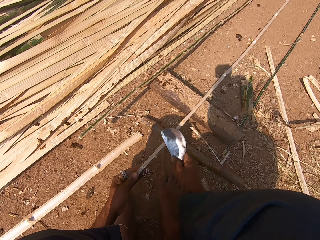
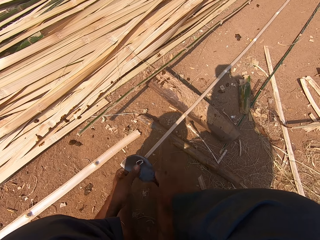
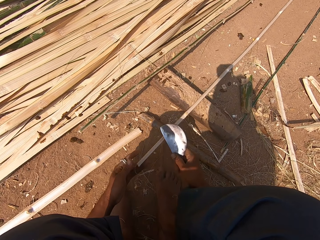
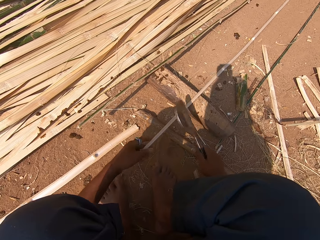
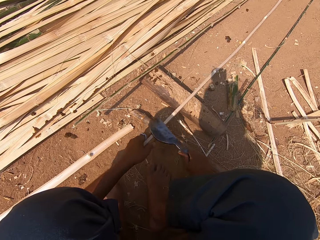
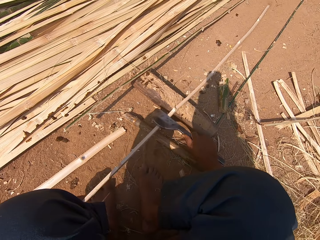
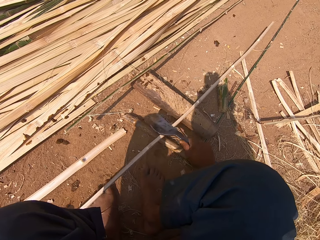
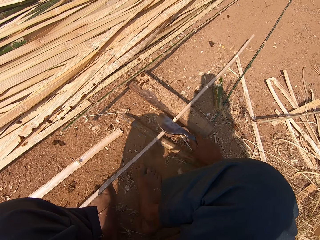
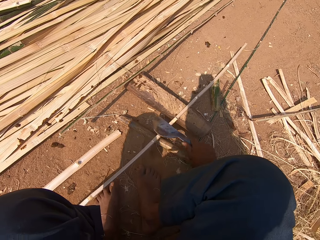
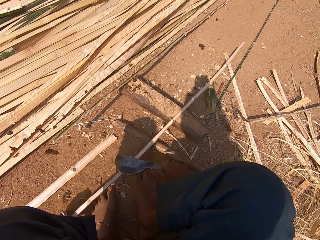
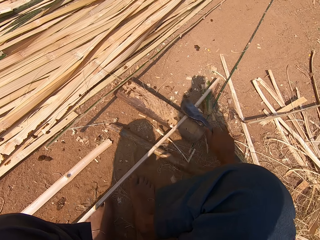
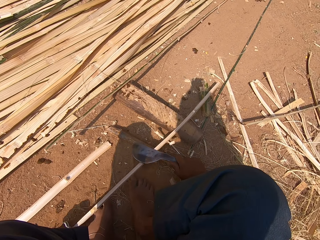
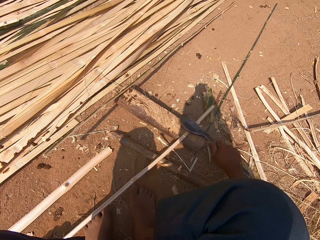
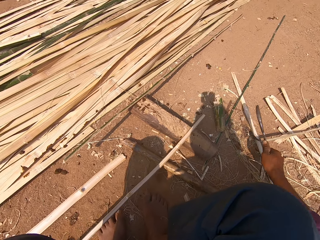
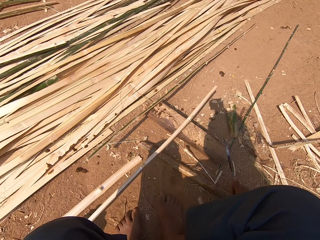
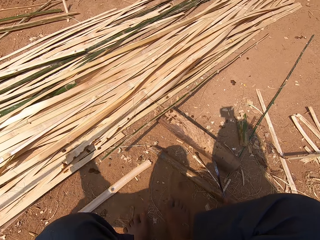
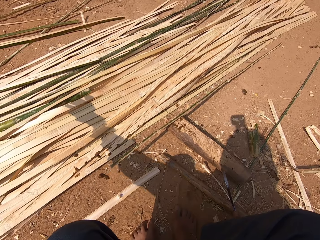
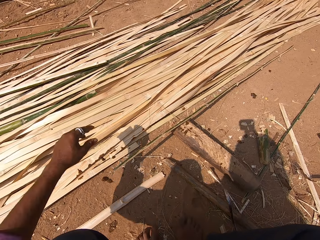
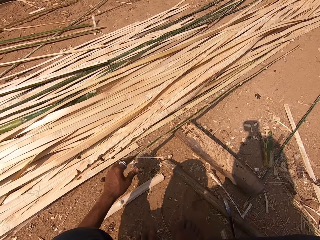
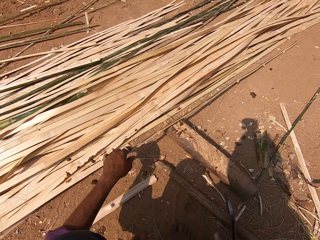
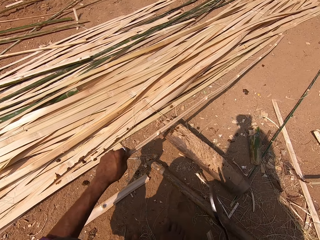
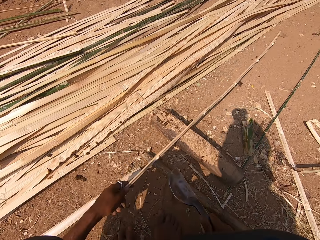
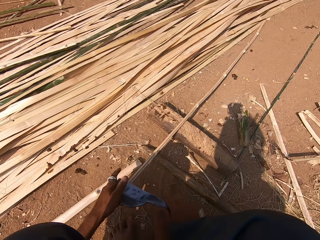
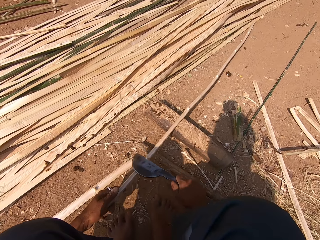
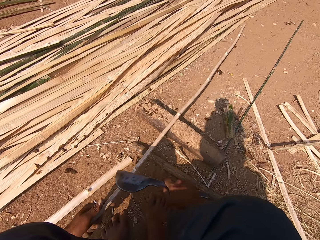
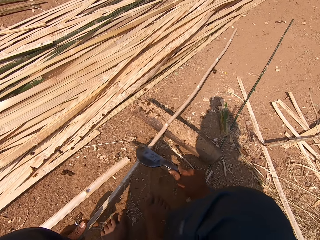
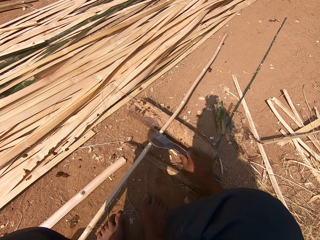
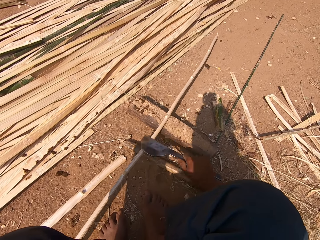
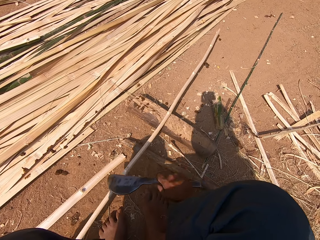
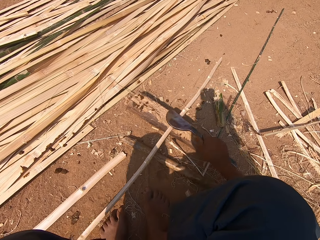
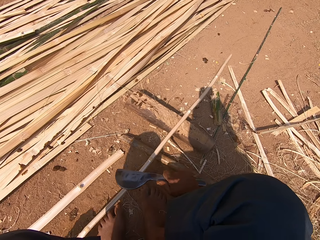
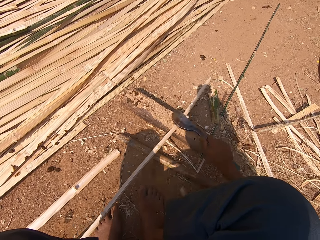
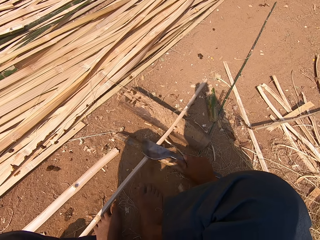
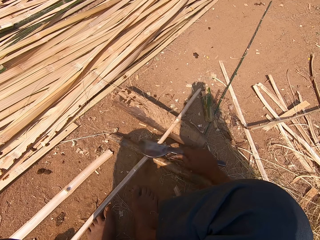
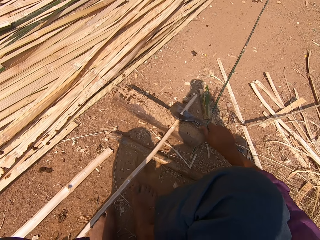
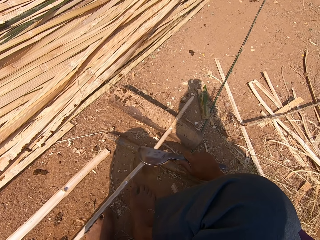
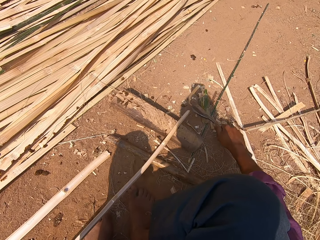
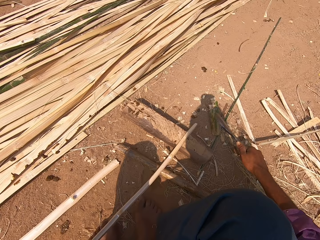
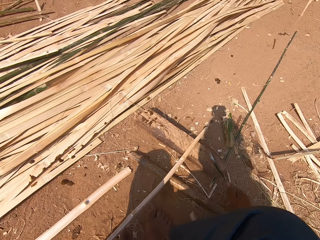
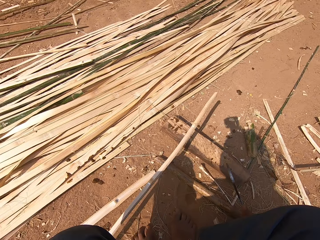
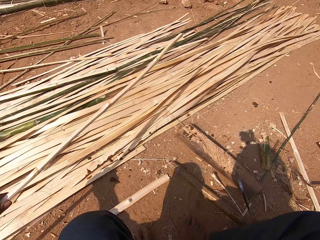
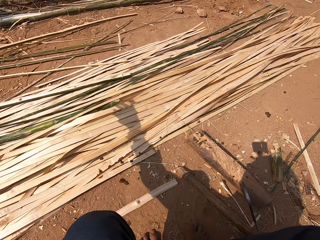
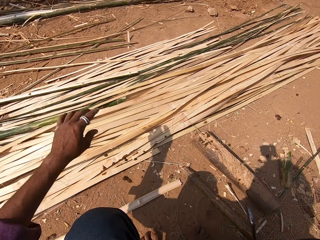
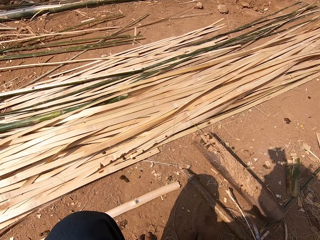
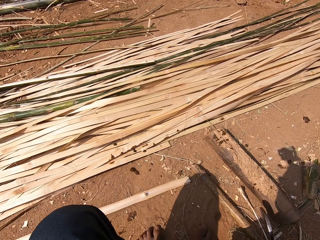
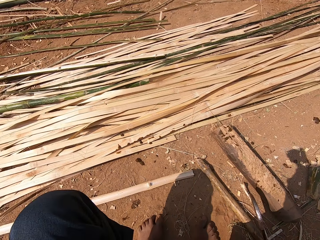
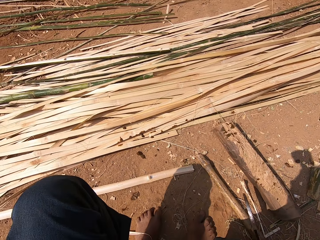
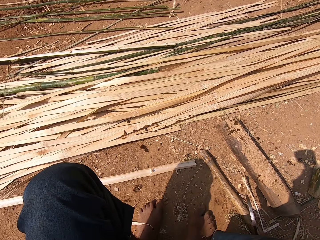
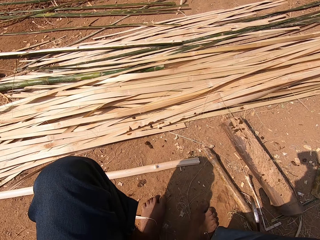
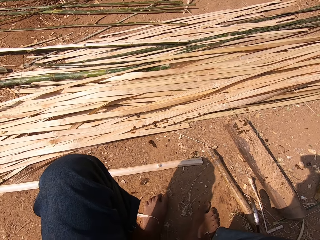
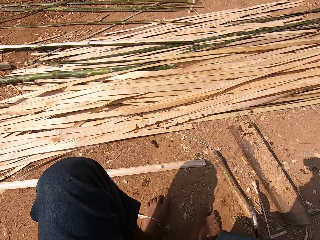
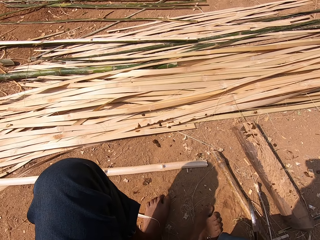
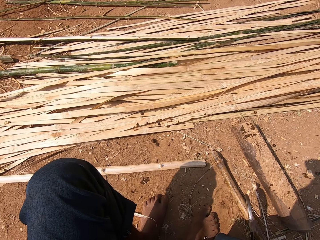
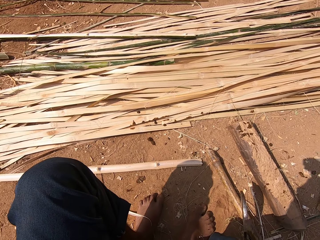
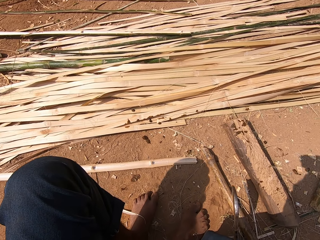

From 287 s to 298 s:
The camera wearer peels the bamboo. They throw the bamboo stick with the rest. They drop down the bamboo. They pick a bamboo stick and smoothen the bamboo stick. They peel the bamboo. They throw the bamboo stick with the rest.

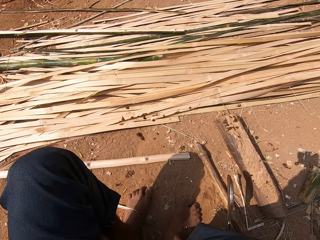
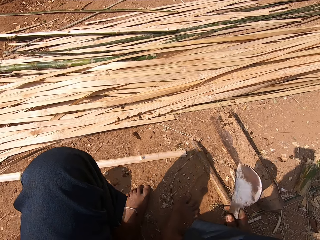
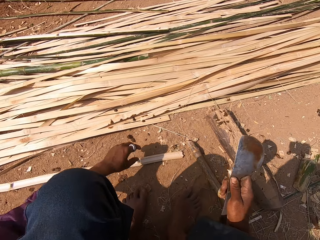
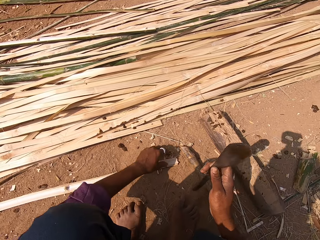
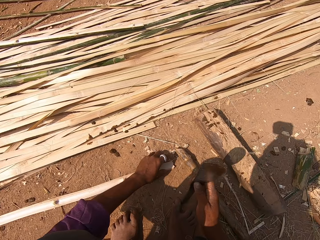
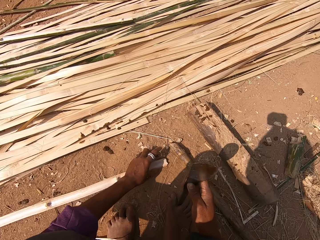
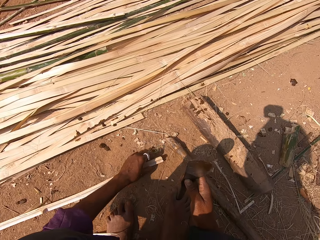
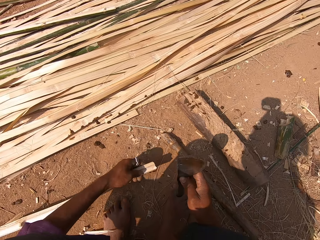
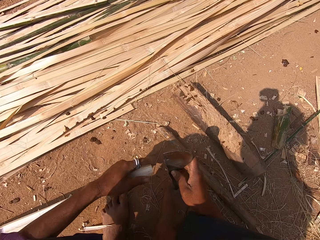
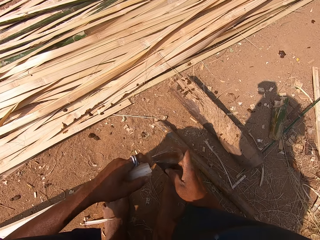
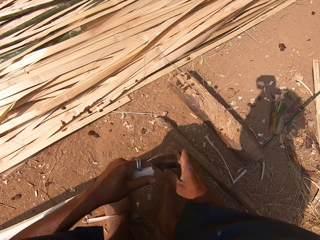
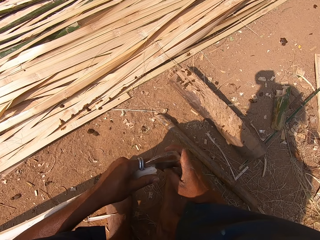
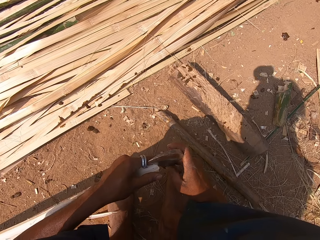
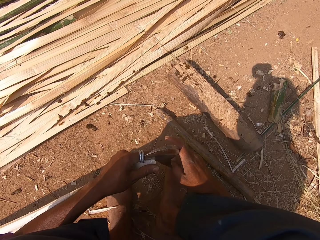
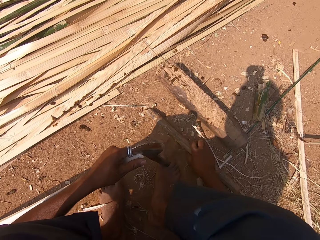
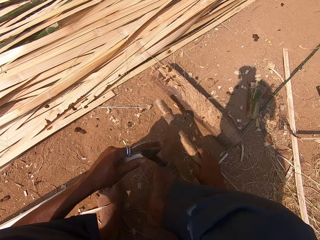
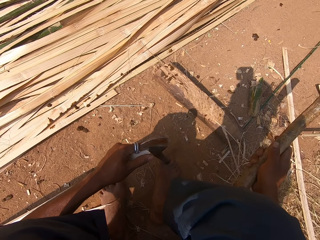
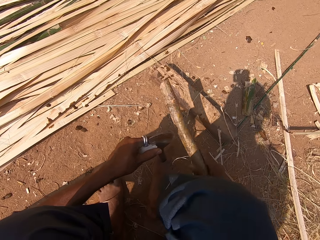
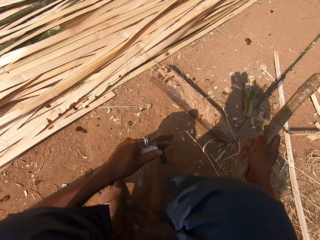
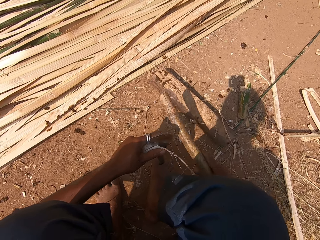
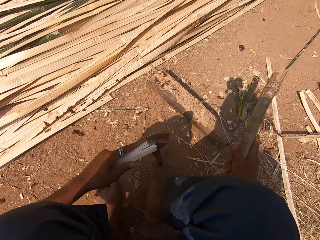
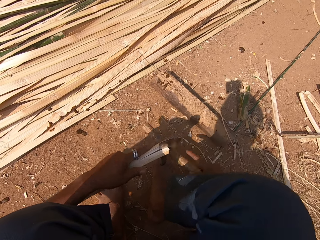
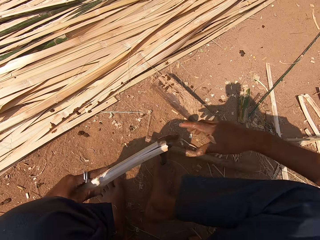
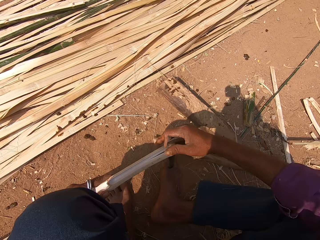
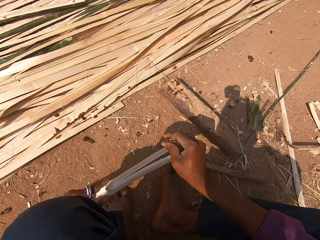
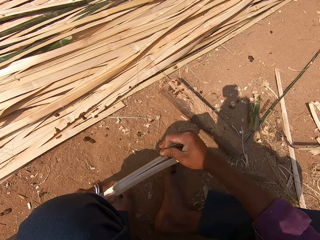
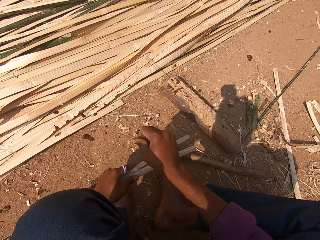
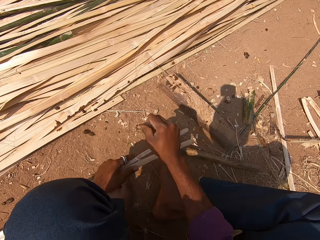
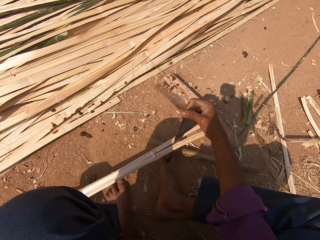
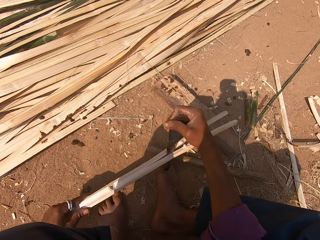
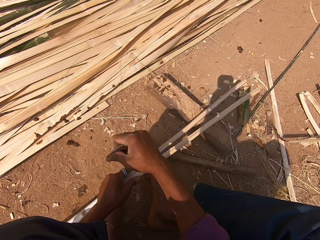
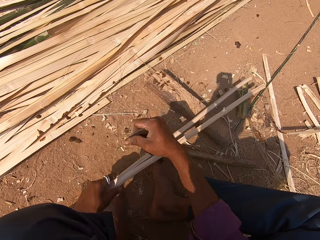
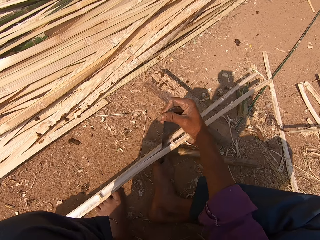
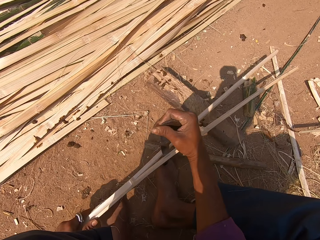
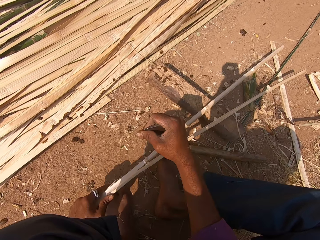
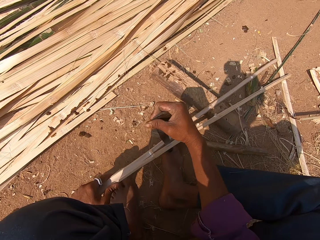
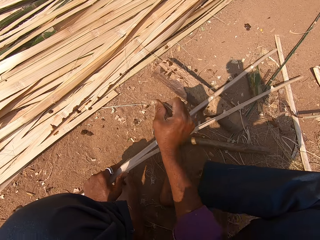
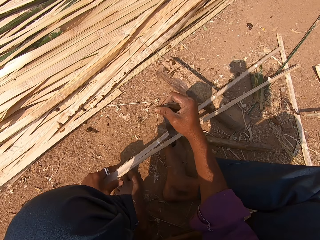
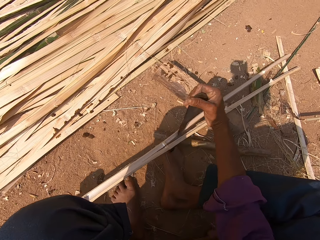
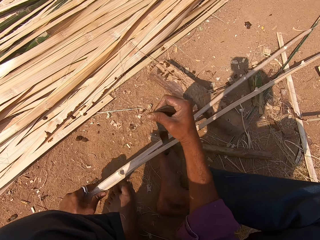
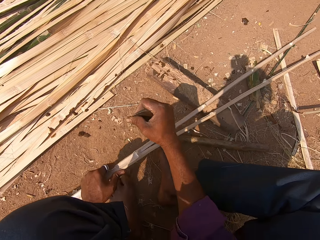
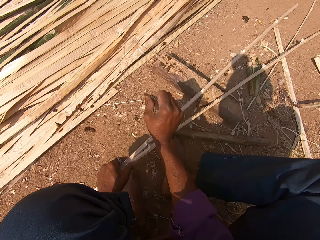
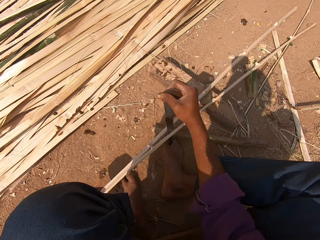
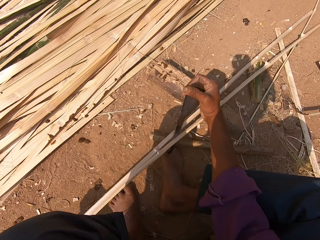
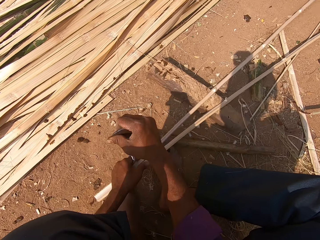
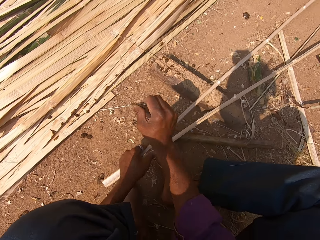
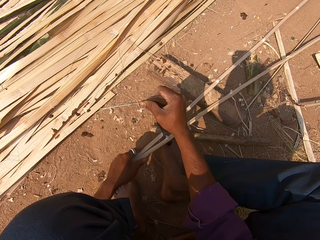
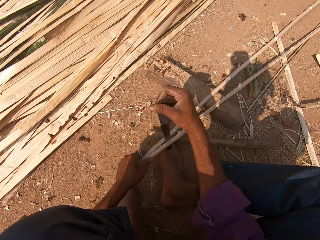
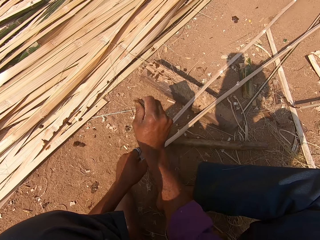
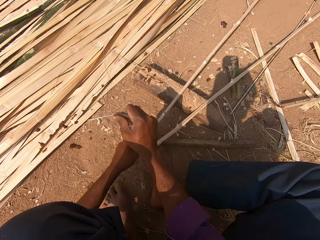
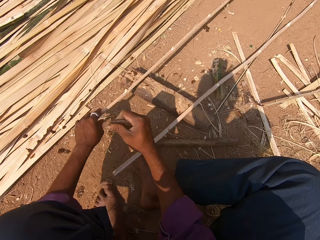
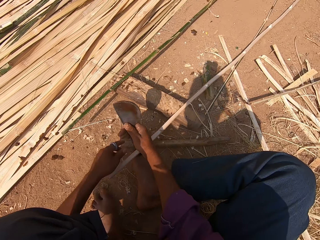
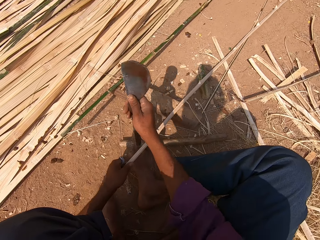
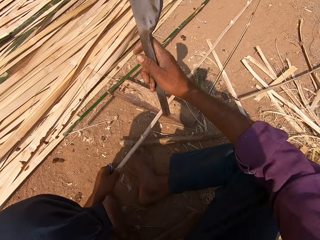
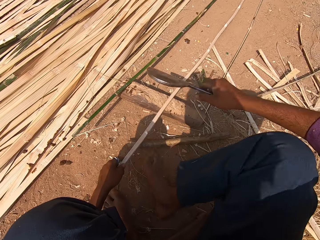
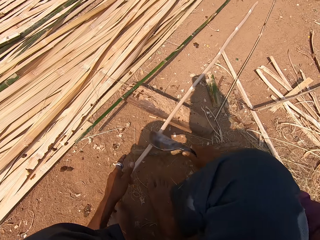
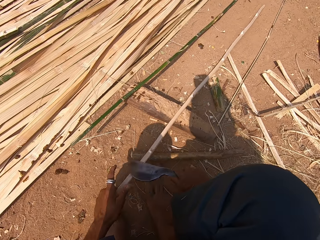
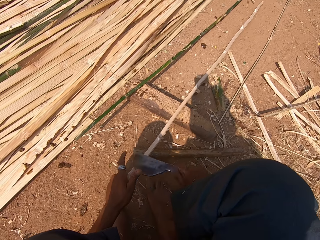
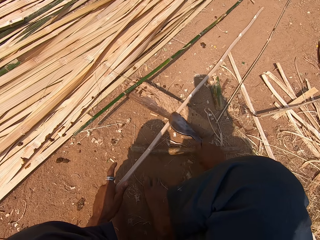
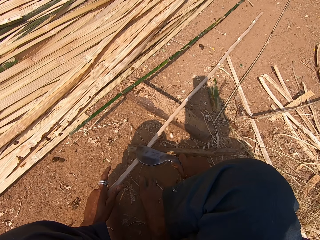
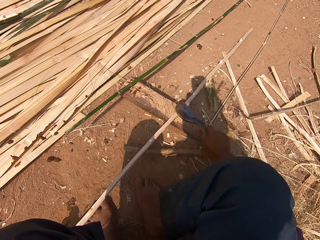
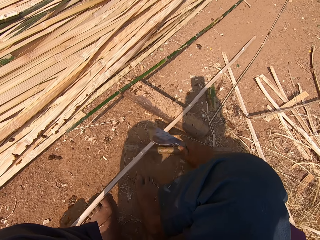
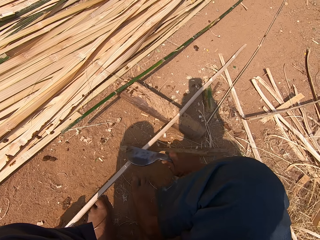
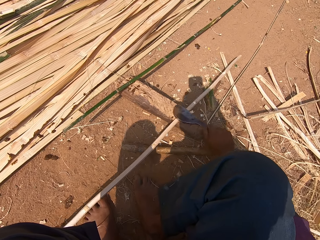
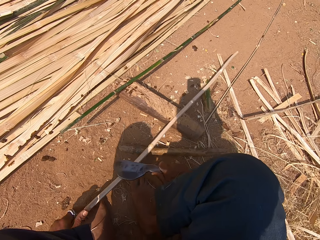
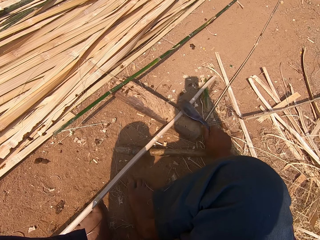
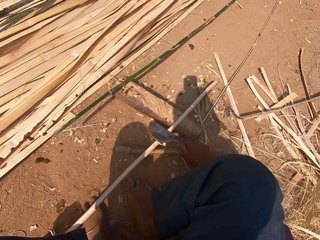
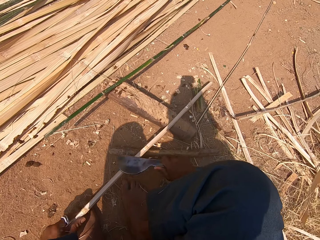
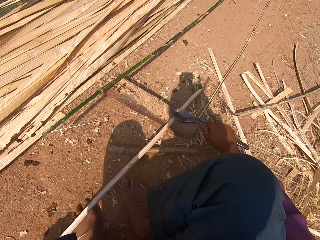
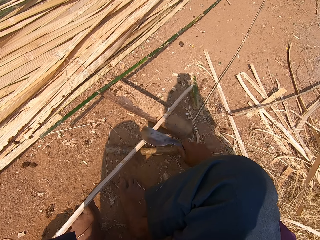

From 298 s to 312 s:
The camera wearer picks a bamboo stick. They fix the machete or tool in the bamboo. They take the piece of wood or stick and hit the machete with the piece of wood. They drop the stick. They split the bamboo stick with the tool. They put the bamboo stick aside and pick a bamboo stick. They smoothen the bamboo stick. They peel the bamboo.
